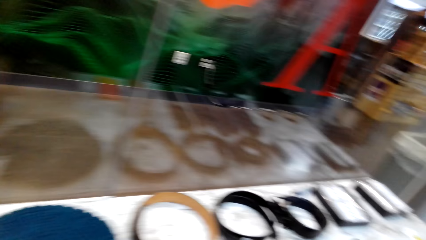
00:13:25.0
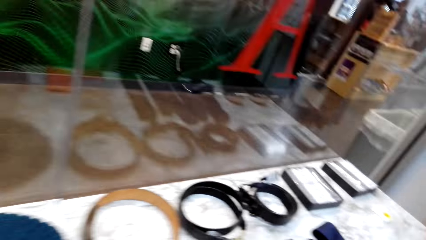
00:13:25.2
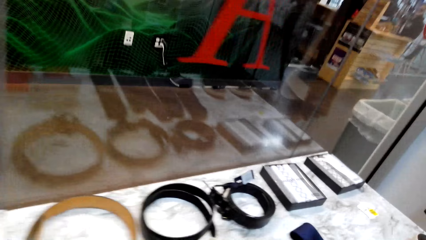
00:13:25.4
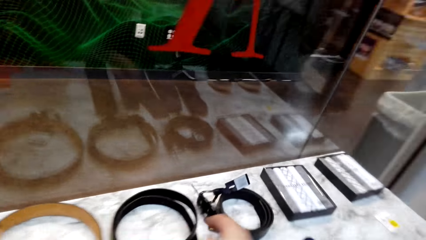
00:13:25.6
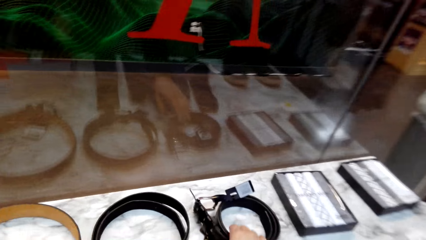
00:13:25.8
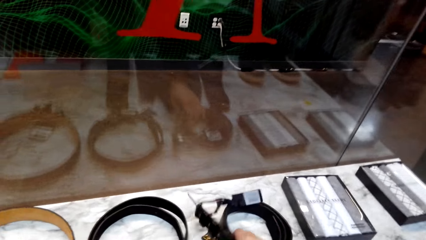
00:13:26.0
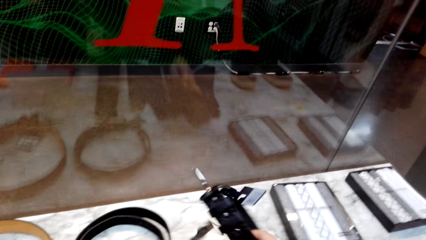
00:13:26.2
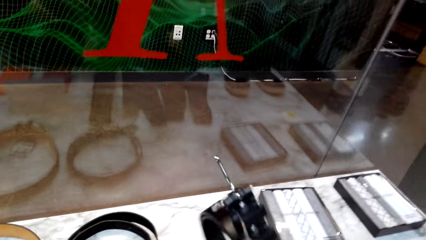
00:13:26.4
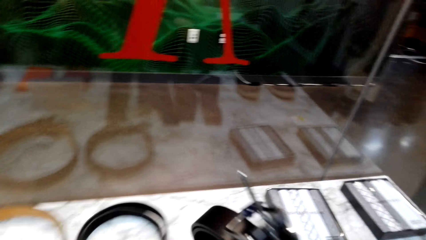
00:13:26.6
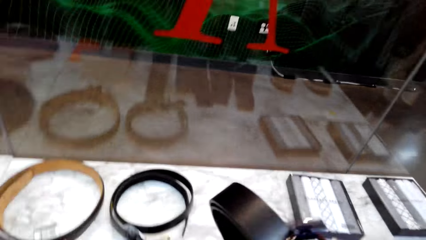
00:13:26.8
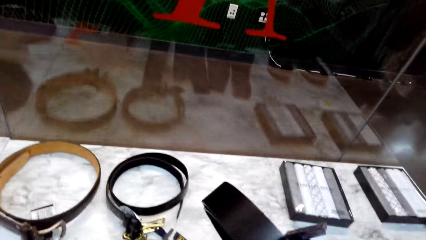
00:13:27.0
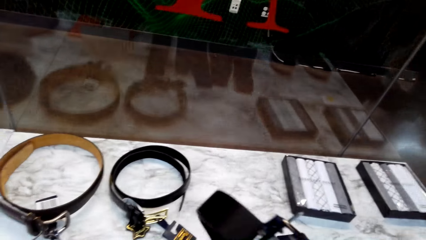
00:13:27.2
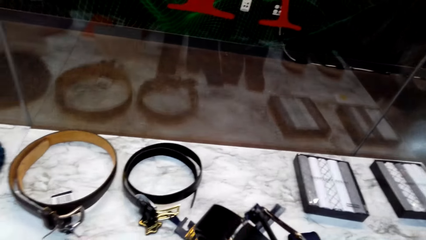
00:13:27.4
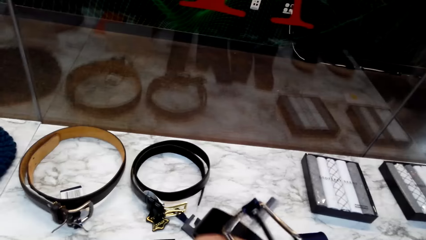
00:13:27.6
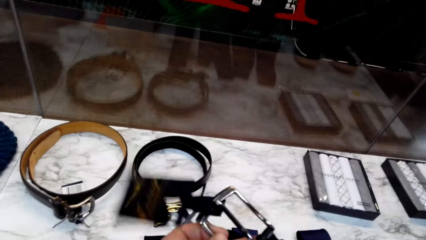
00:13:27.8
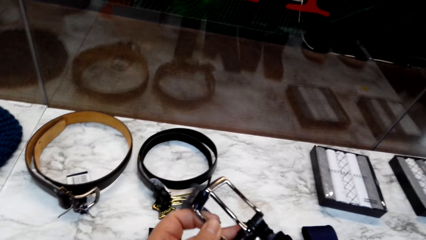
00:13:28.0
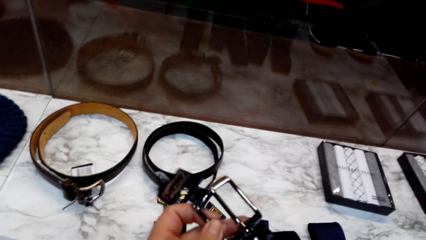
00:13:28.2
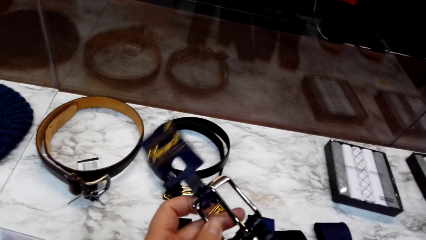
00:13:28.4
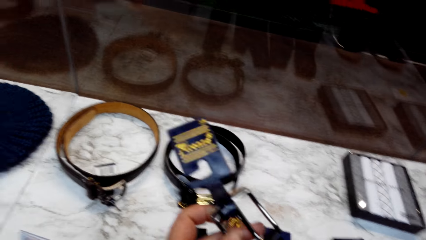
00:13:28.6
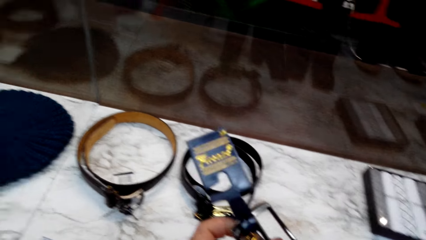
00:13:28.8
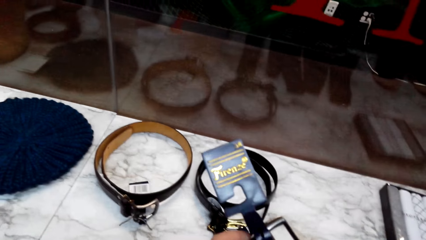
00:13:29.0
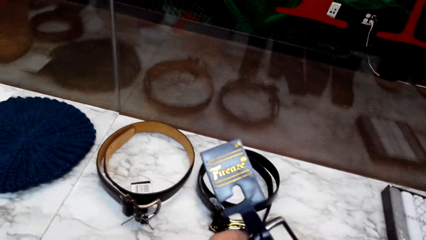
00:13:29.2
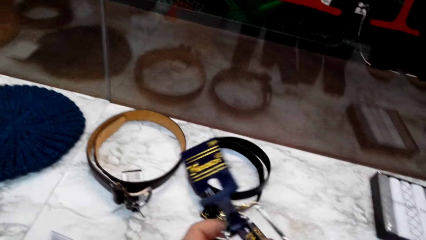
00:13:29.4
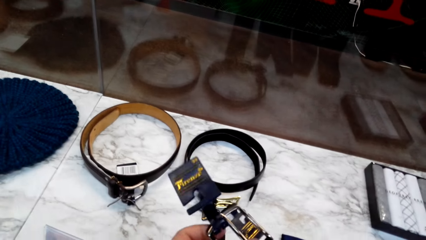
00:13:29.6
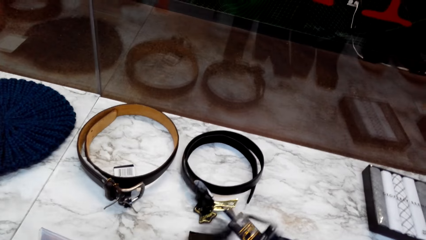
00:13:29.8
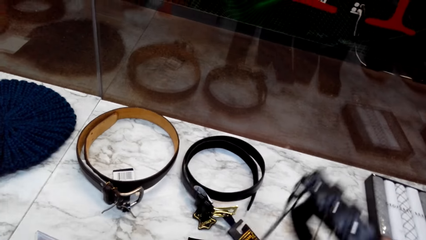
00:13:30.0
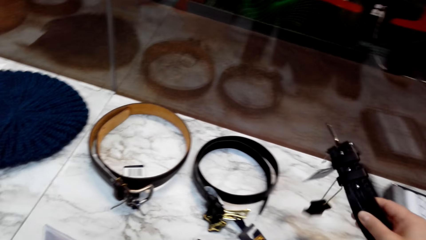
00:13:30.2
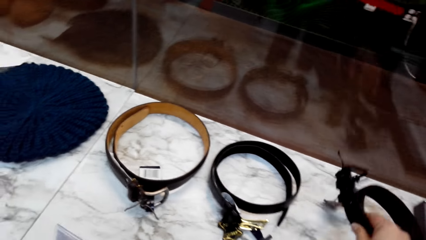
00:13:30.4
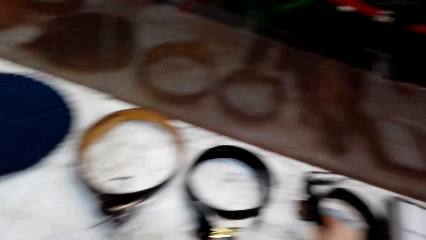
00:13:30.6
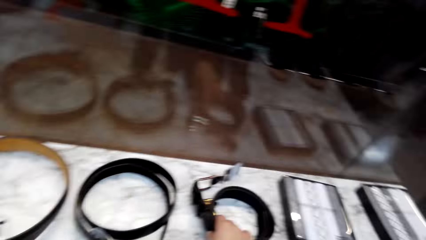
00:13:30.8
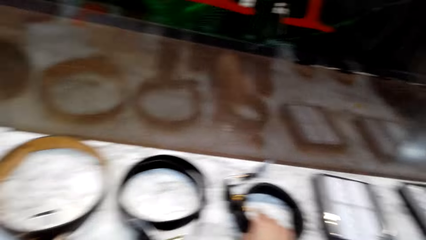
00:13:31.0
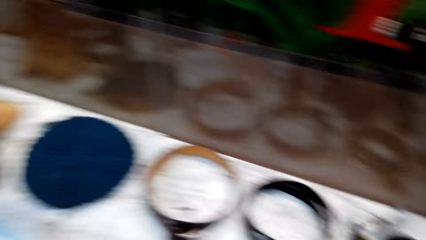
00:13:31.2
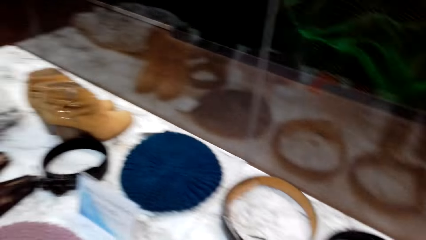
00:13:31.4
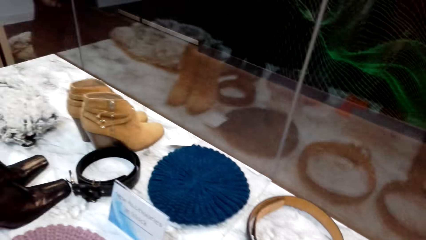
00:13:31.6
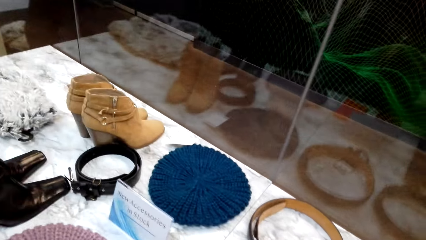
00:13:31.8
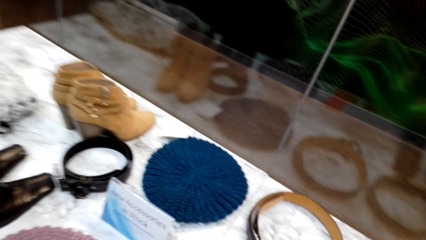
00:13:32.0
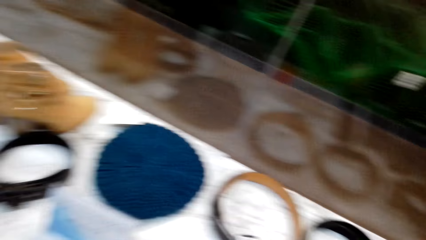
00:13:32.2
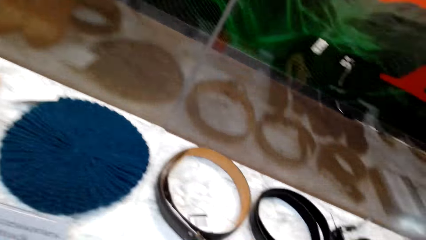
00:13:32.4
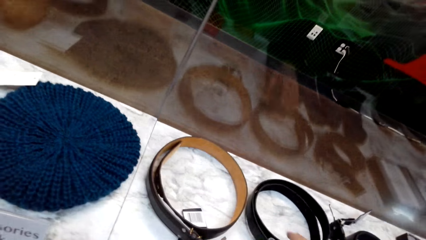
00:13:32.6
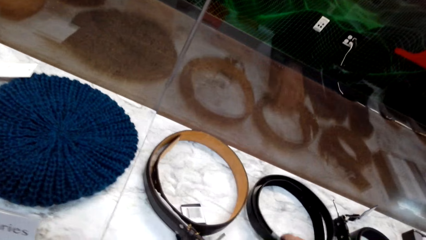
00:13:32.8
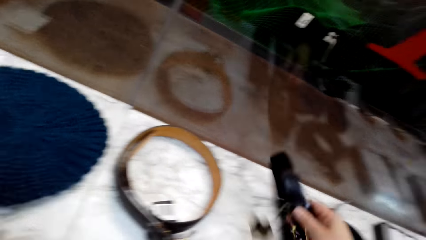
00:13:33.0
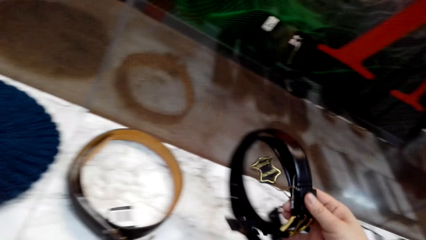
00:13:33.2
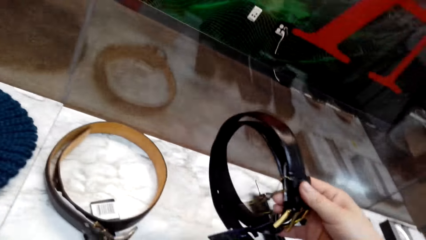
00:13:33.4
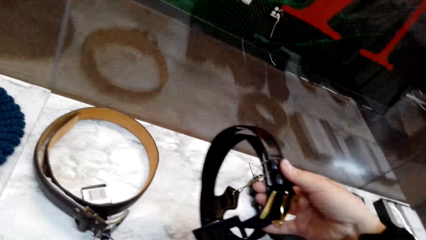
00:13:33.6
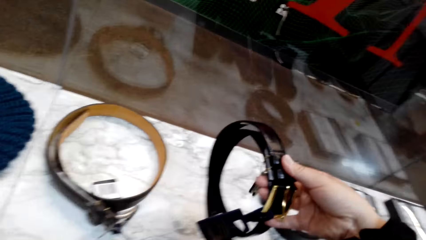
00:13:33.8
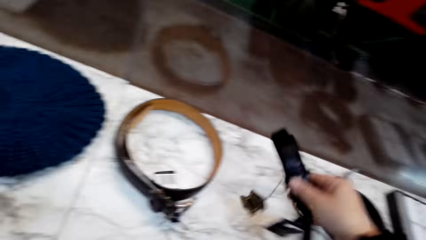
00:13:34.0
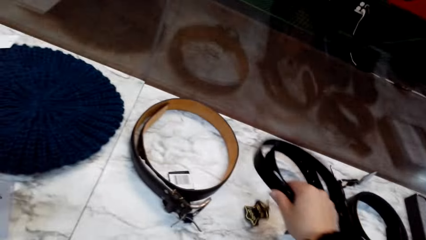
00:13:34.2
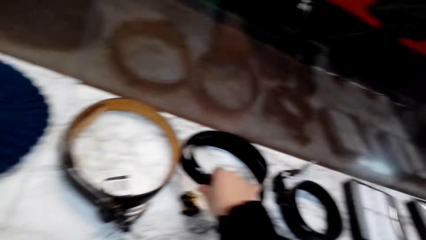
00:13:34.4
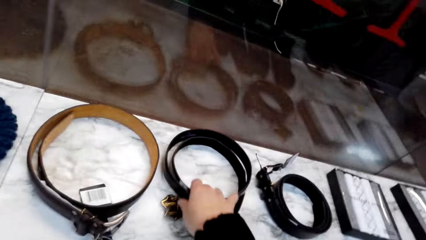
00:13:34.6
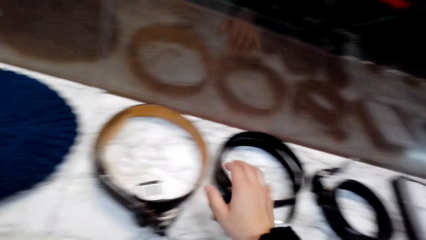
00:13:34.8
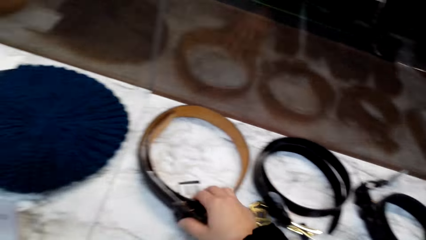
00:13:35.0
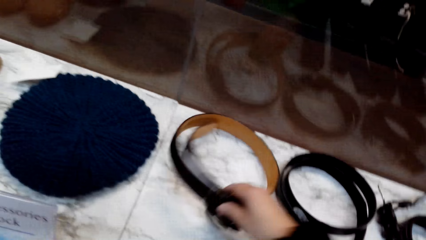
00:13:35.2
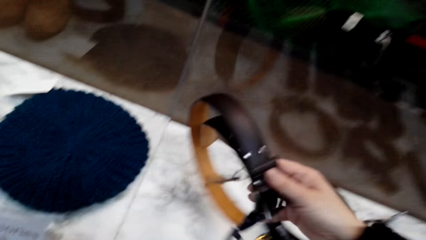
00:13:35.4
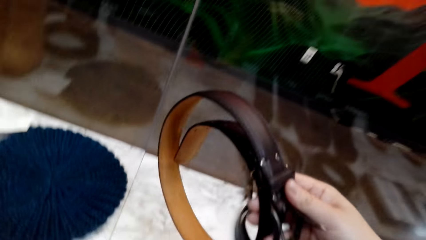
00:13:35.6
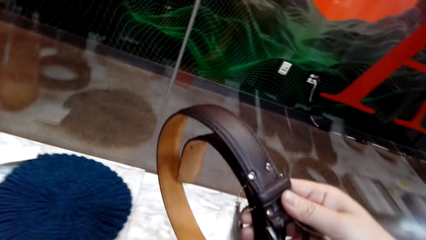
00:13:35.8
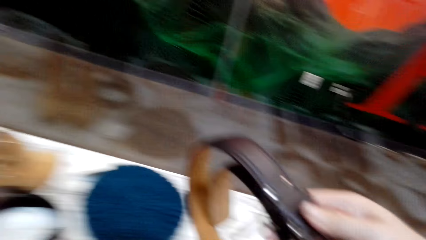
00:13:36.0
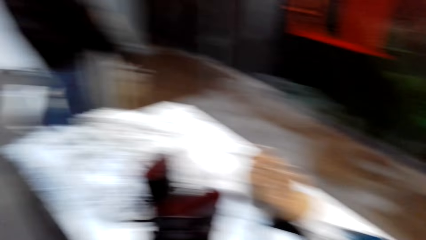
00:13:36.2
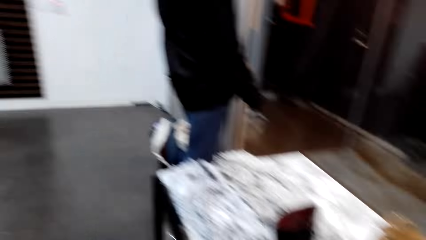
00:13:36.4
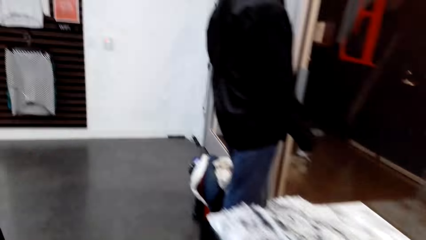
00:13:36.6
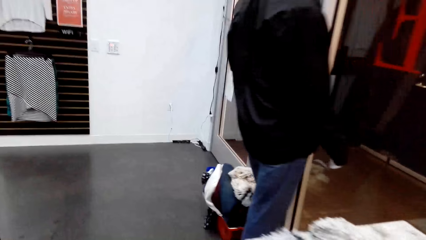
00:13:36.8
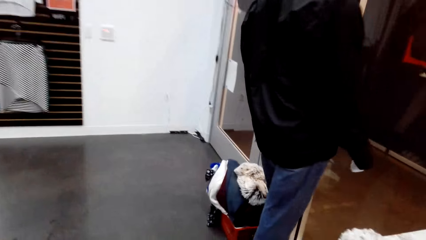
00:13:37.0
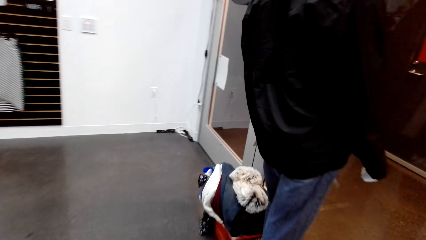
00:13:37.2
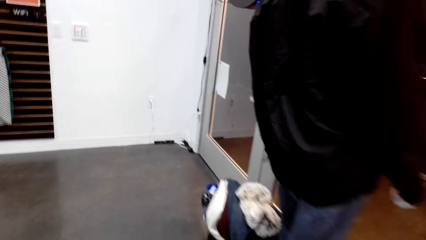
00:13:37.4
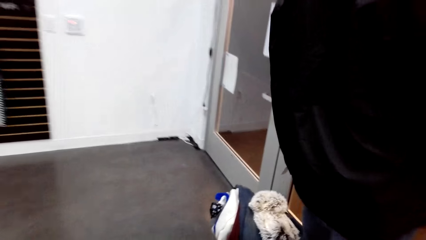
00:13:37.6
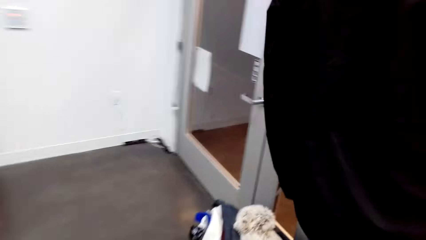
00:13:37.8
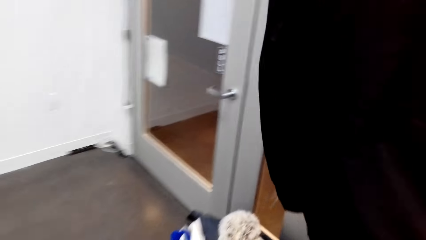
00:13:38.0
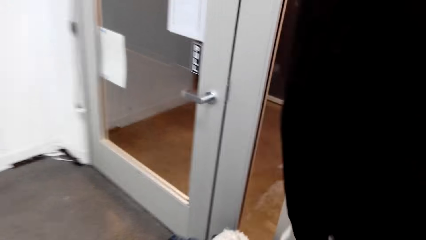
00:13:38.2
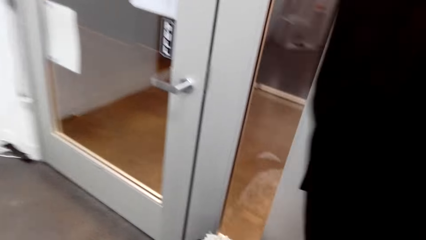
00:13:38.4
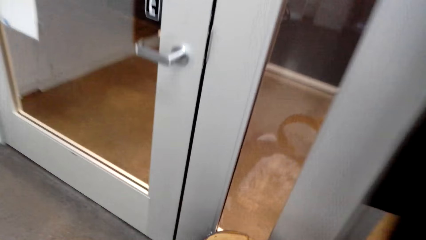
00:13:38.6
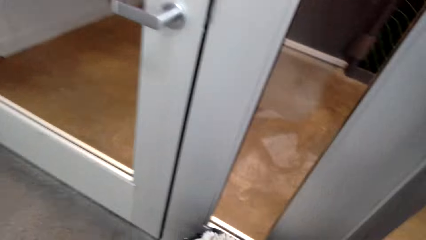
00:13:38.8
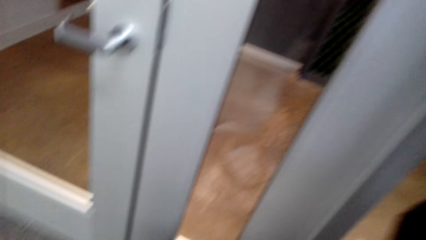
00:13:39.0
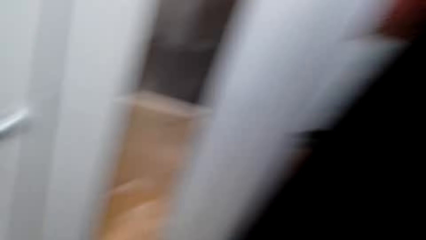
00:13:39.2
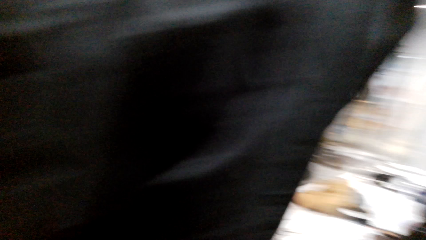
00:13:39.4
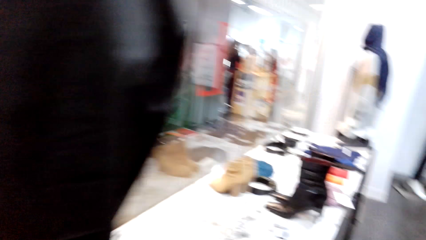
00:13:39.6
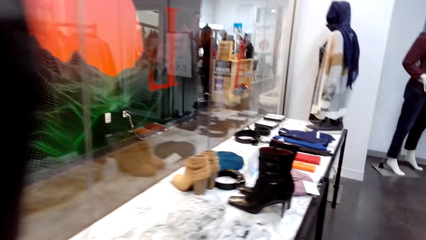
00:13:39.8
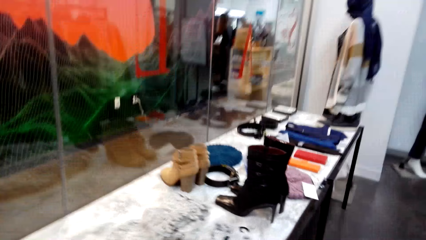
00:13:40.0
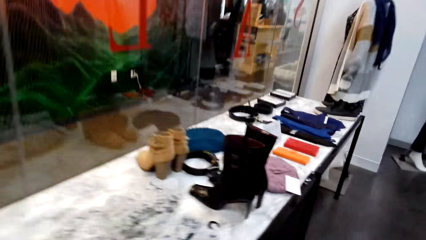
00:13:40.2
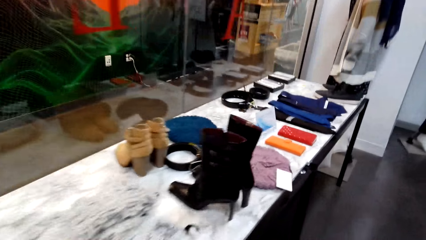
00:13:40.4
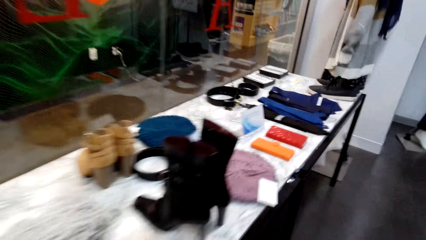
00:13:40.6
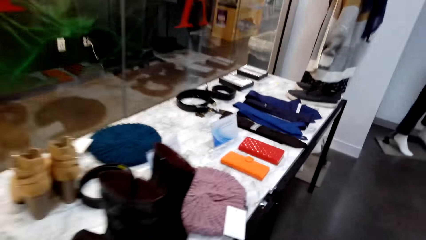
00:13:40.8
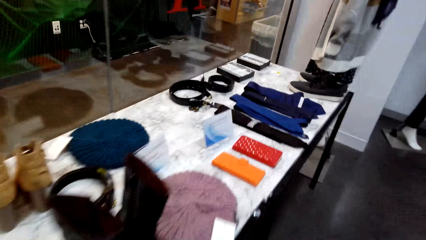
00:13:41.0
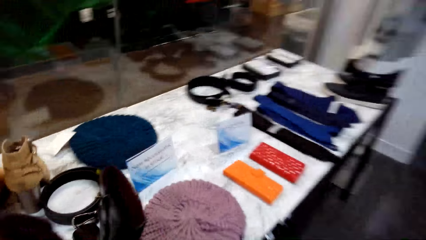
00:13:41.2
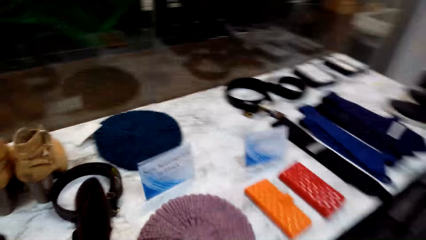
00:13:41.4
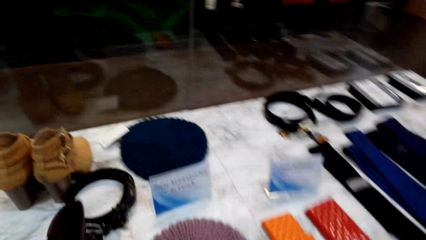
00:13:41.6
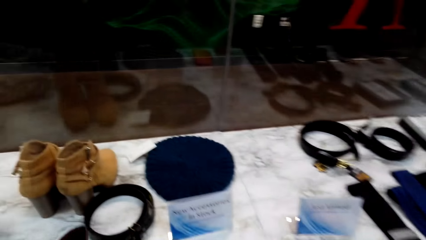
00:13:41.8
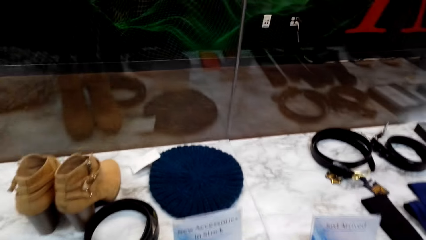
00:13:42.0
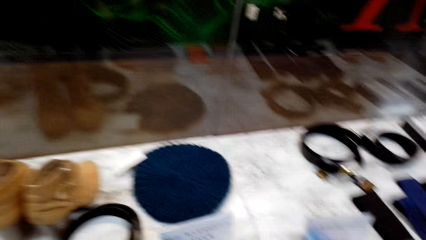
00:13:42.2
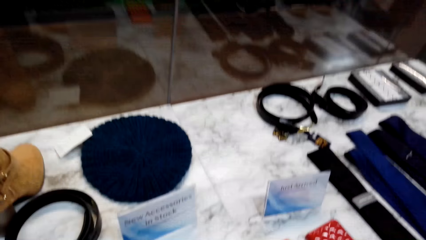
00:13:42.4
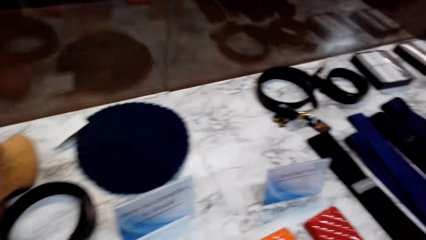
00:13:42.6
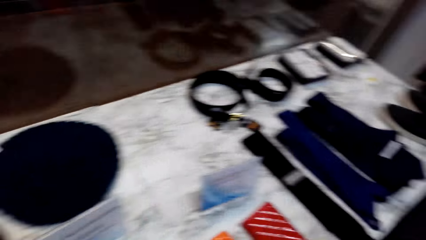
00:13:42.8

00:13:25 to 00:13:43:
The camera wearer puts the belt on the table. They pick up another belt from the table. They swing the belt. They look at the belt. They put the belt on the table. They look around. They pick up another belt from the table. They put the belt on the table. They pick up another belt from the table. They walk in the room. They turn around. They walk in the room.
